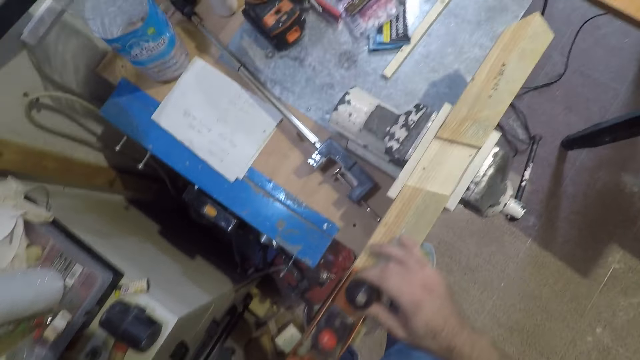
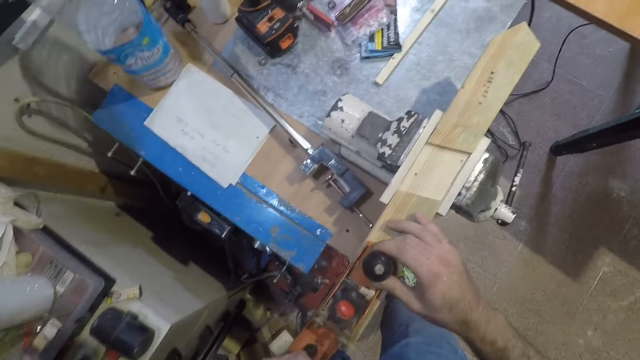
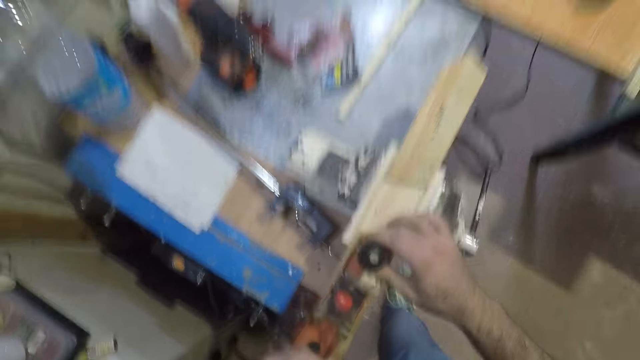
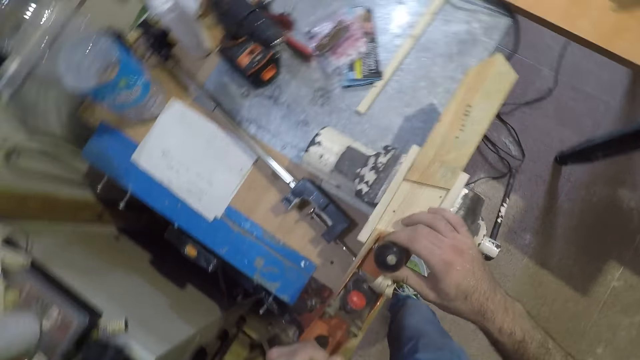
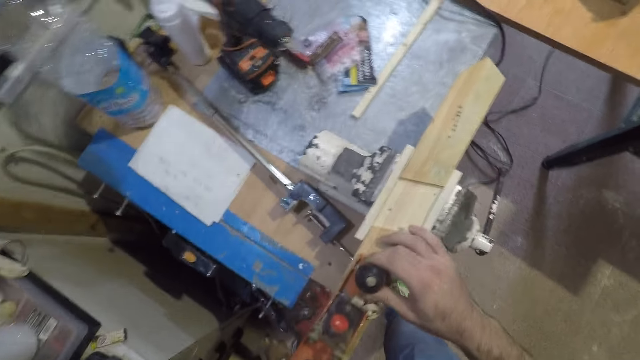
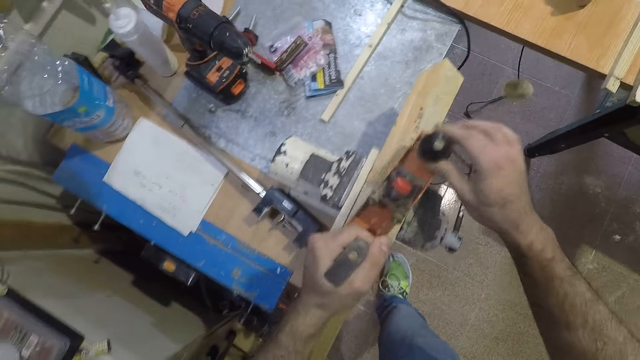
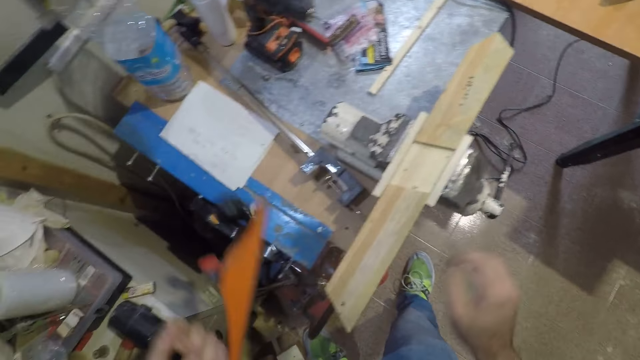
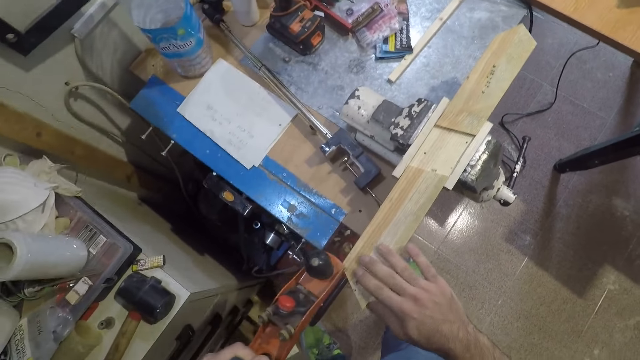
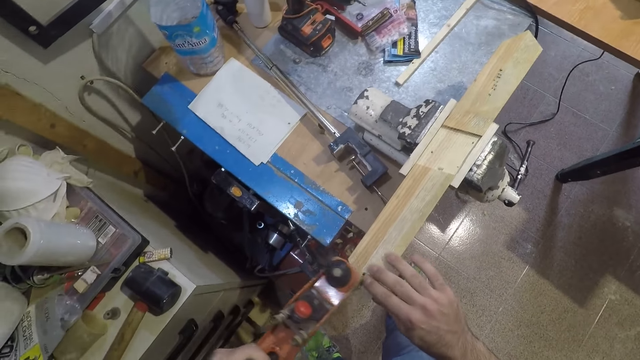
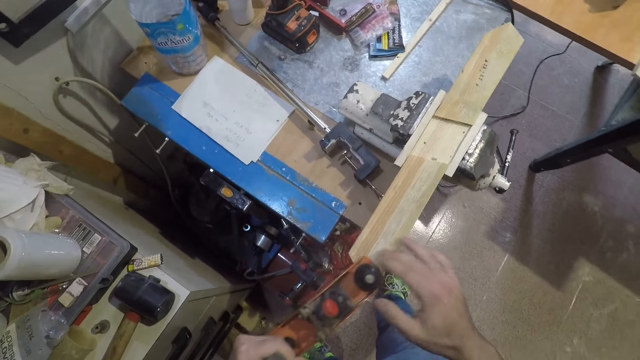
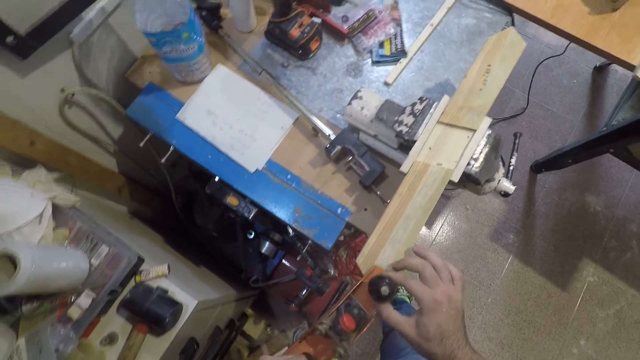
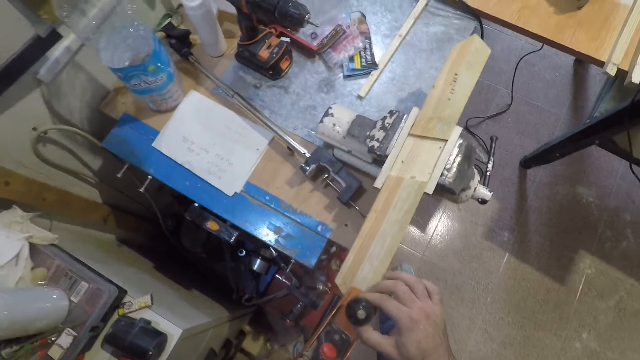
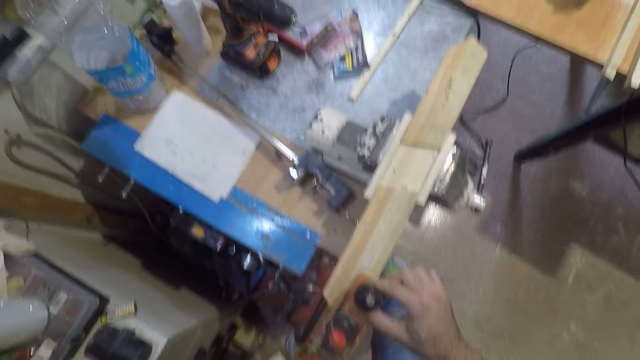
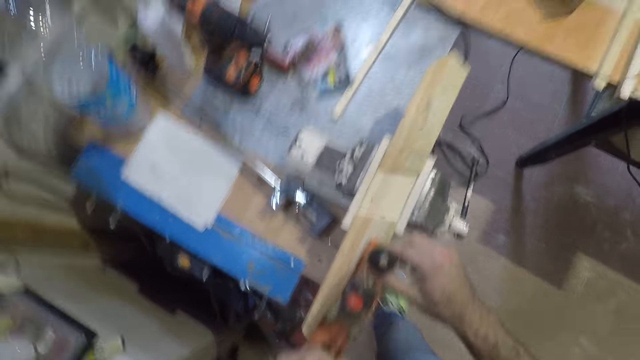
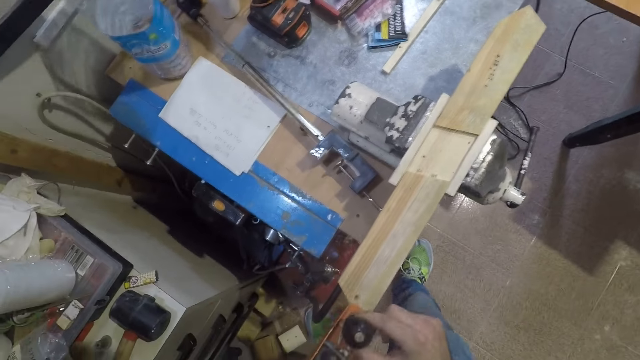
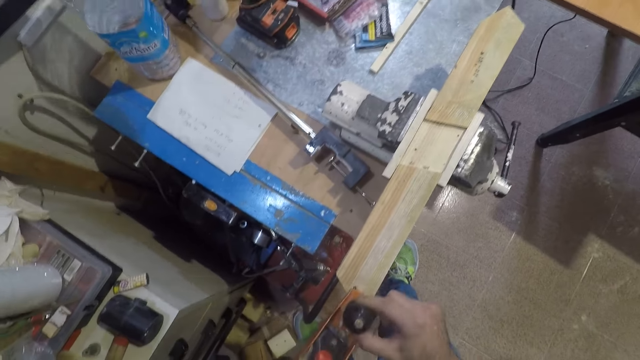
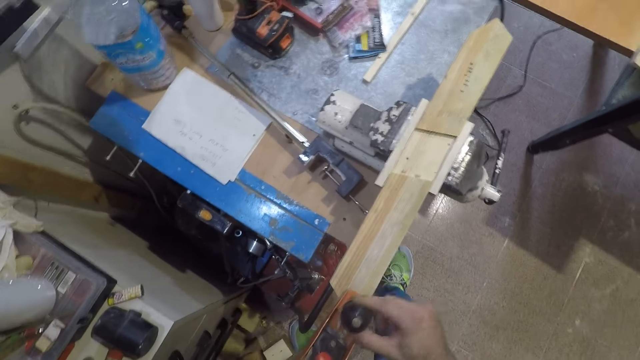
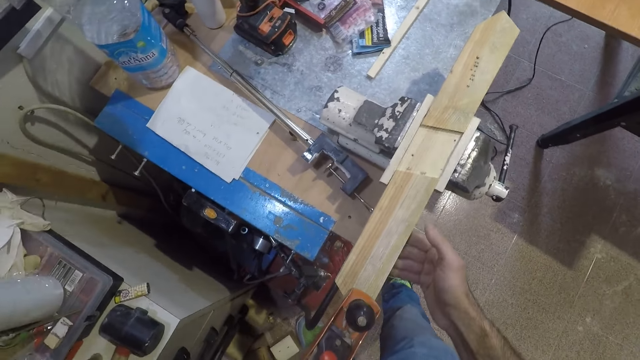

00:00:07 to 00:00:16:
The camera wearer feels the wood with his right hand. He smoothens the wood with the wood planer.

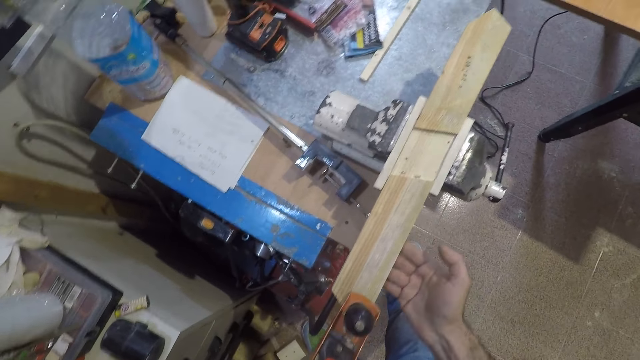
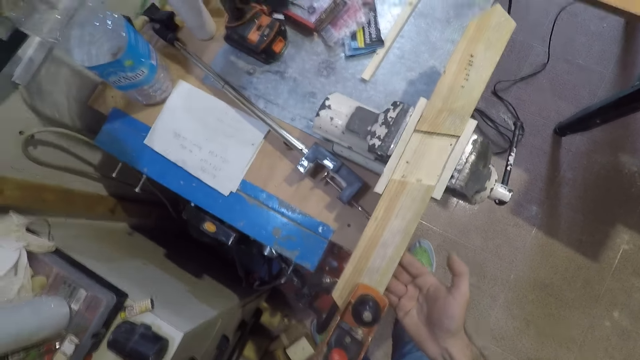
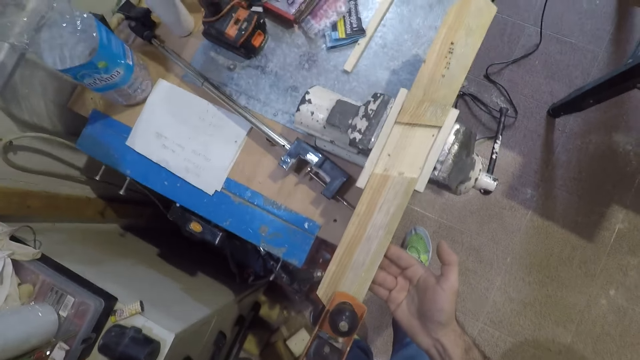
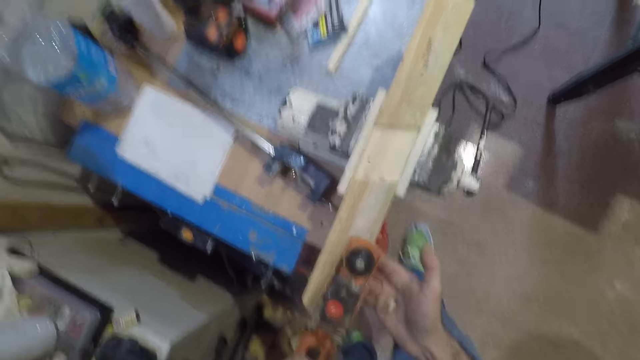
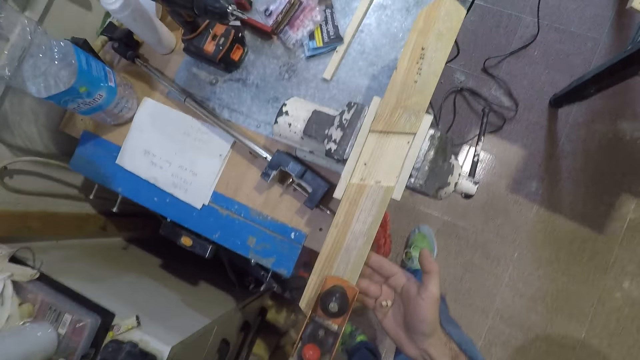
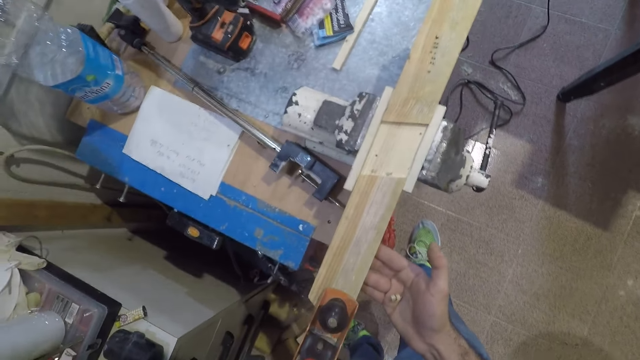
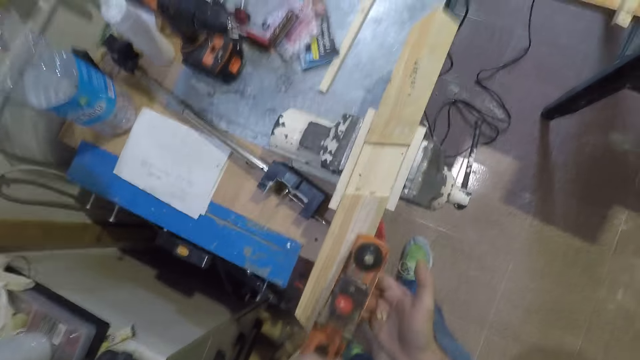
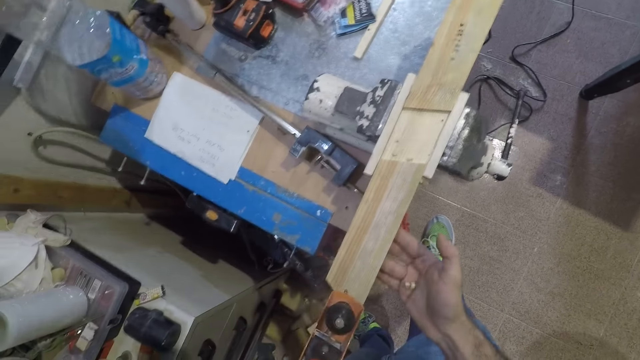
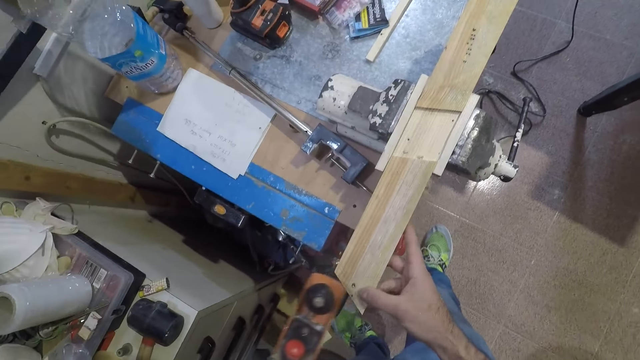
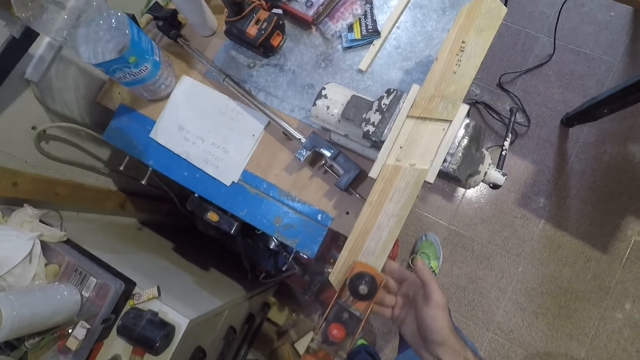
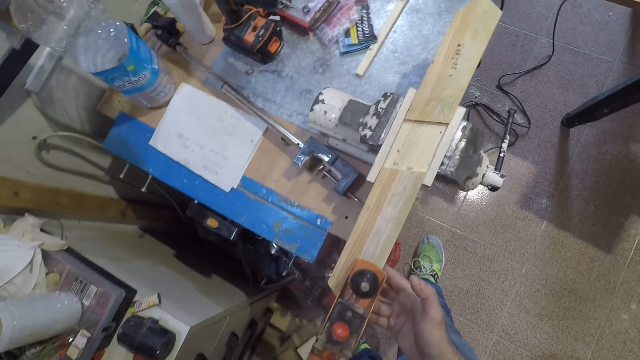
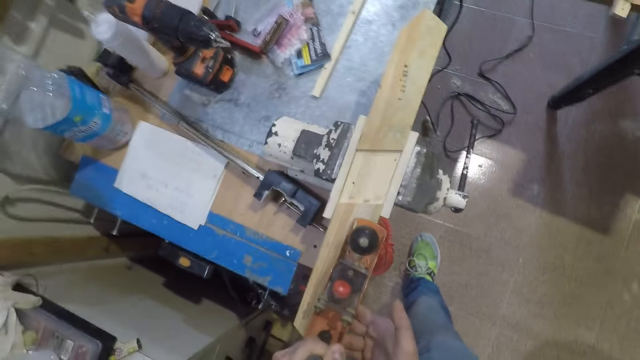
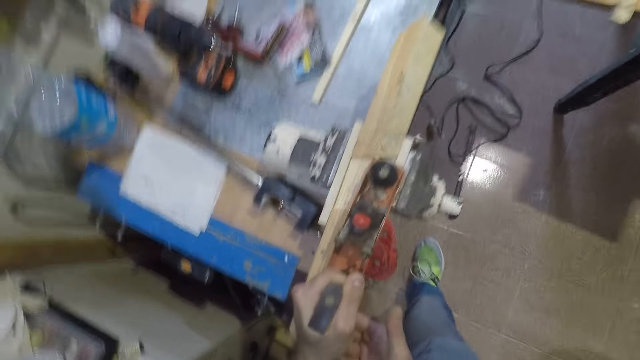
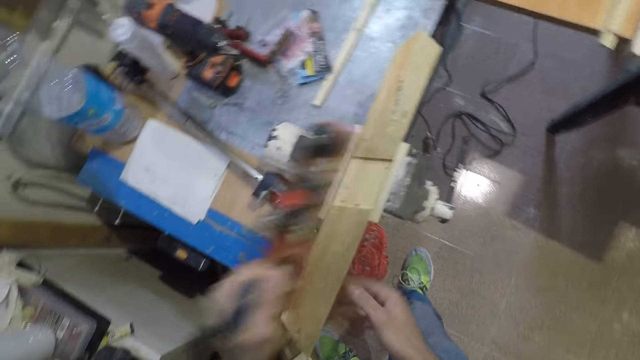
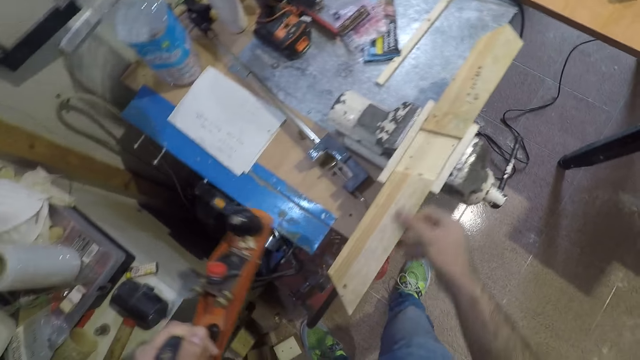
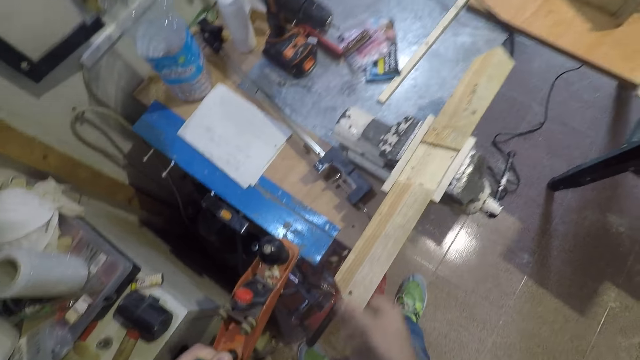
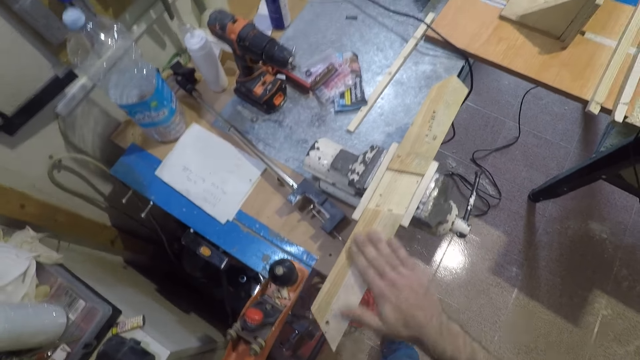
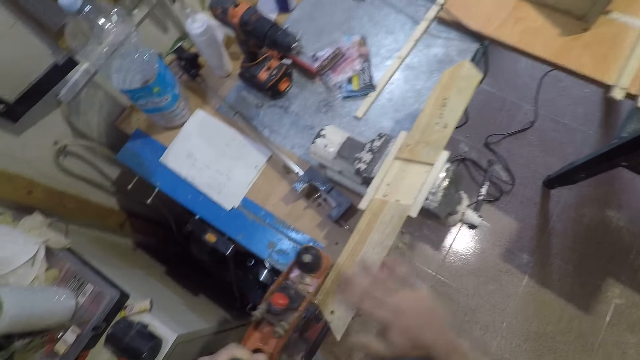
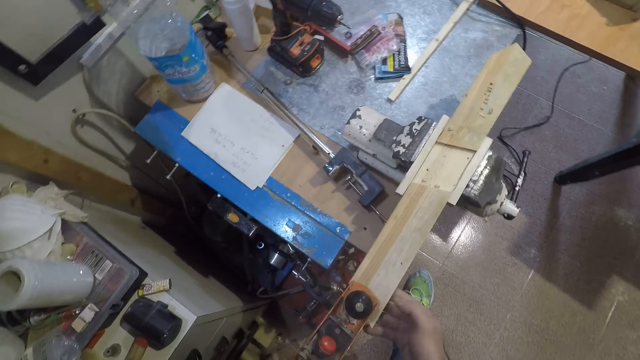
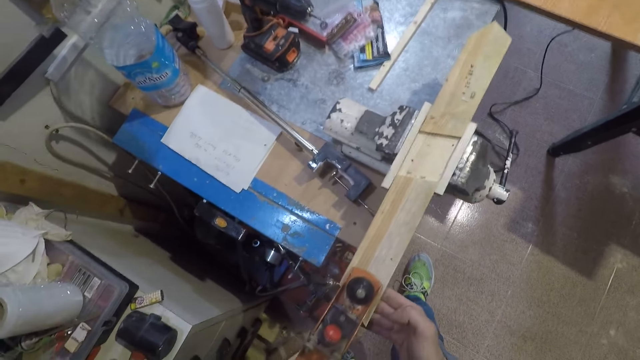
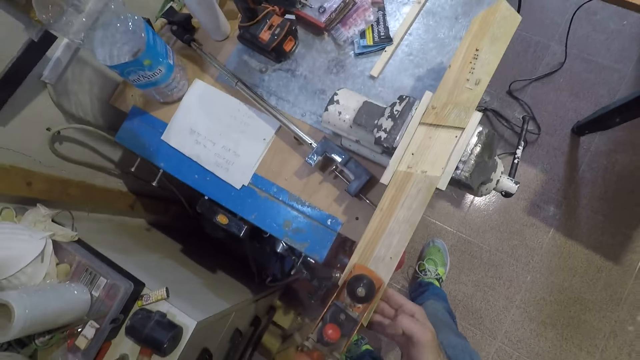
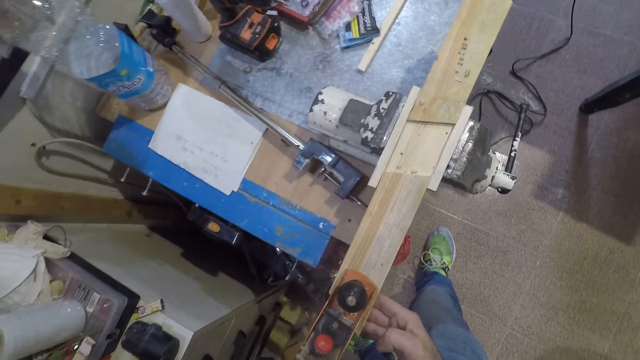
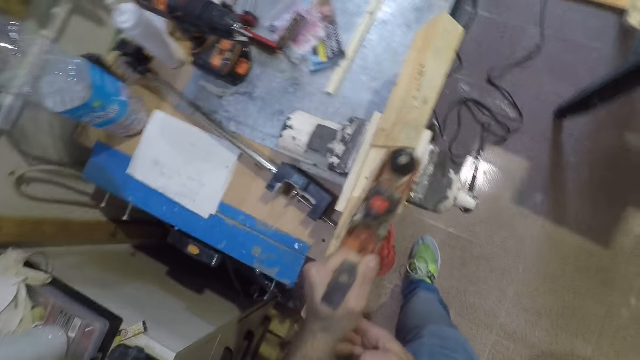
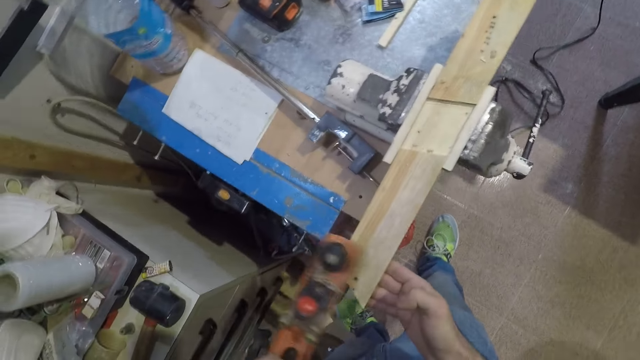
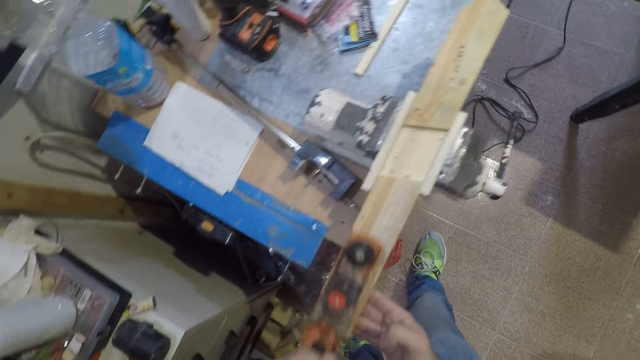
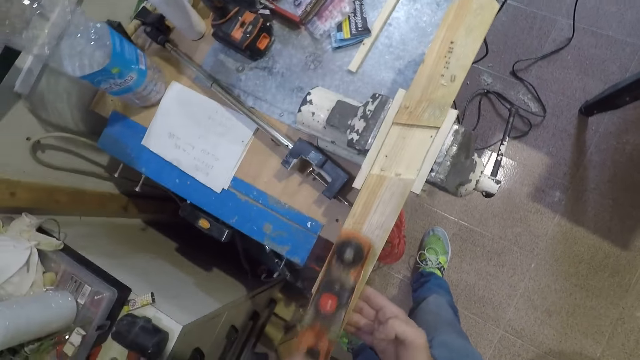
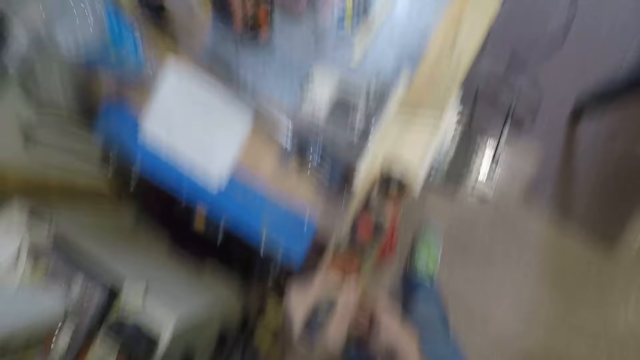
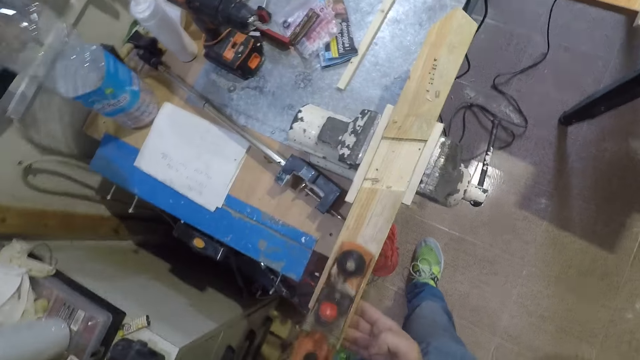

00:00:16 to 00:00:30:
The camera wearer puts his hand beneath the wood. He dresses the wood using the jack plane. He wipes his hand over the wood. He dresses the wood using the jack plane. He feels the wood with his right hand. He smoothens the wood with the wood planer.
